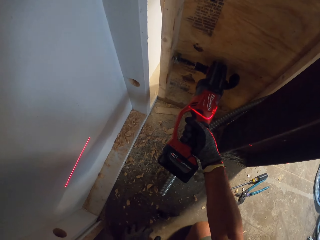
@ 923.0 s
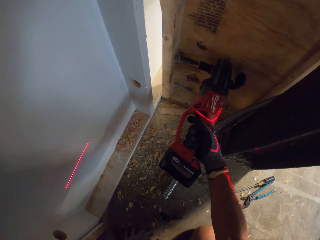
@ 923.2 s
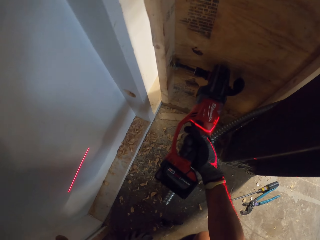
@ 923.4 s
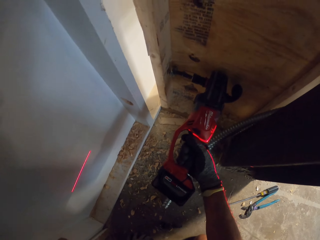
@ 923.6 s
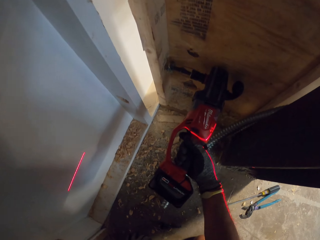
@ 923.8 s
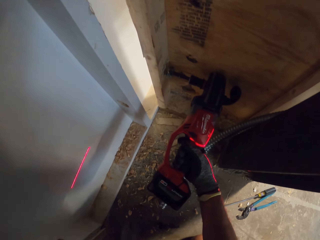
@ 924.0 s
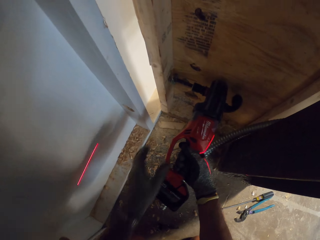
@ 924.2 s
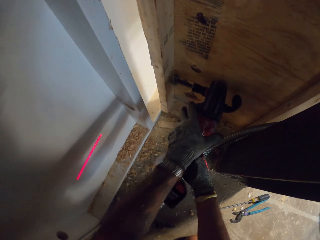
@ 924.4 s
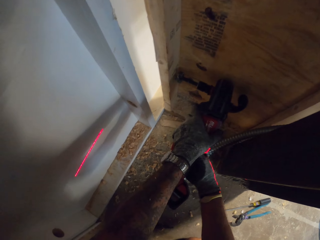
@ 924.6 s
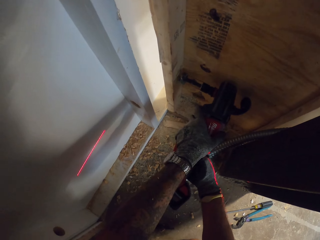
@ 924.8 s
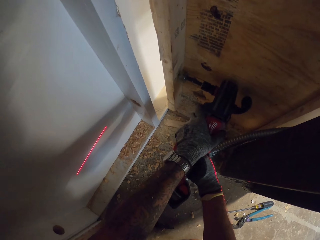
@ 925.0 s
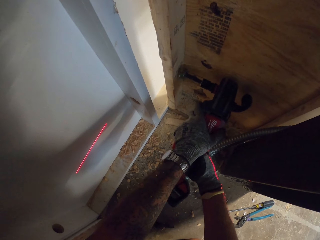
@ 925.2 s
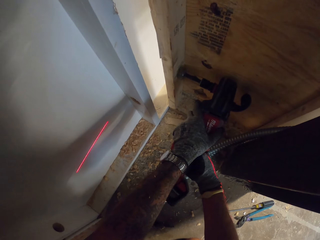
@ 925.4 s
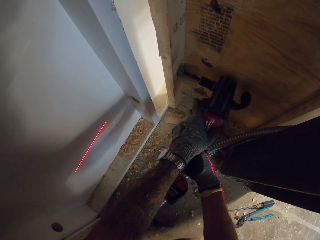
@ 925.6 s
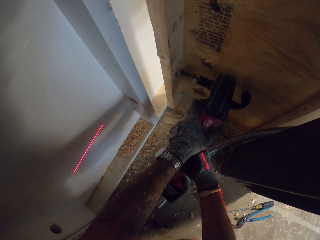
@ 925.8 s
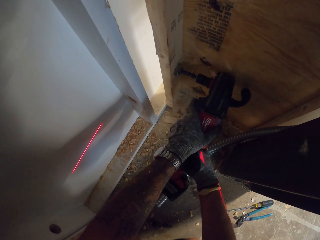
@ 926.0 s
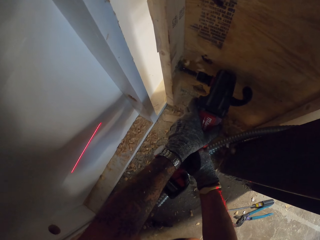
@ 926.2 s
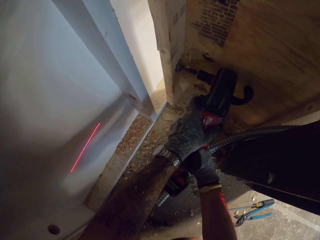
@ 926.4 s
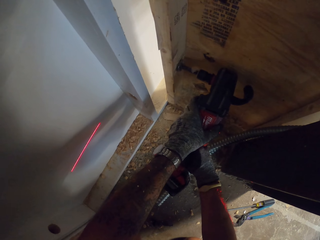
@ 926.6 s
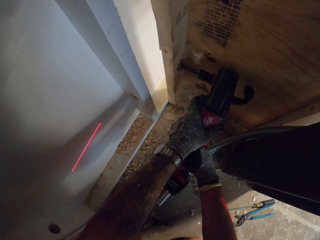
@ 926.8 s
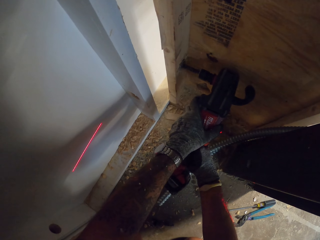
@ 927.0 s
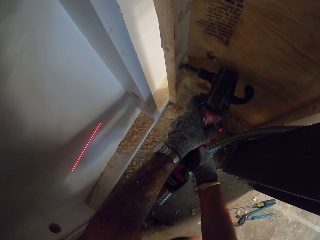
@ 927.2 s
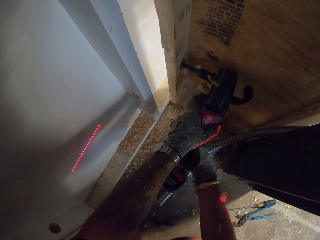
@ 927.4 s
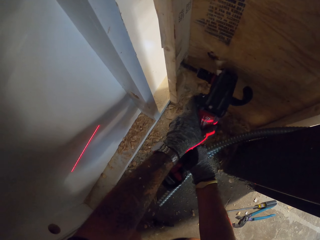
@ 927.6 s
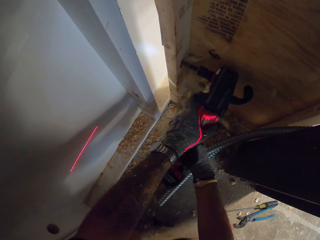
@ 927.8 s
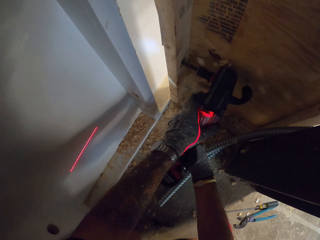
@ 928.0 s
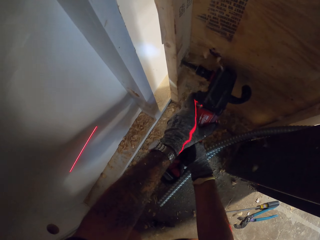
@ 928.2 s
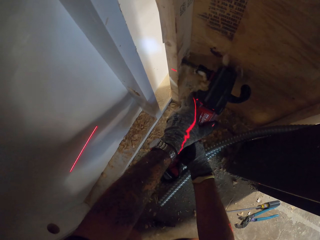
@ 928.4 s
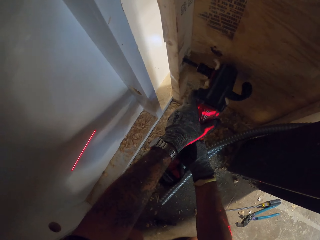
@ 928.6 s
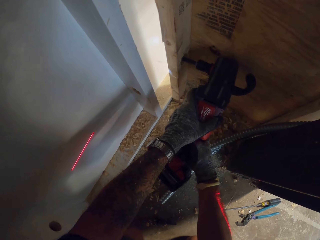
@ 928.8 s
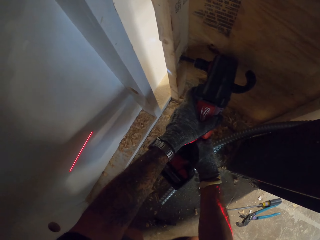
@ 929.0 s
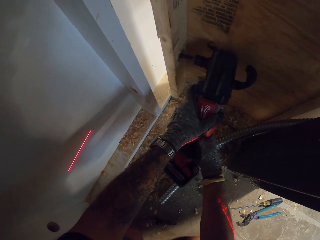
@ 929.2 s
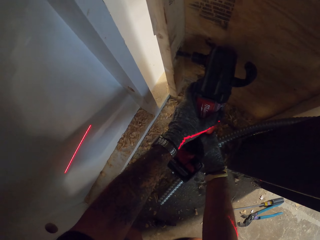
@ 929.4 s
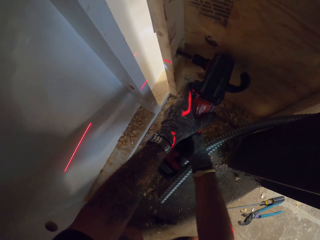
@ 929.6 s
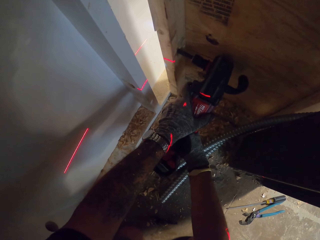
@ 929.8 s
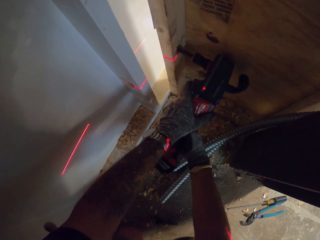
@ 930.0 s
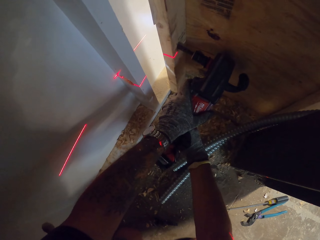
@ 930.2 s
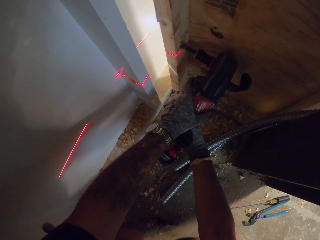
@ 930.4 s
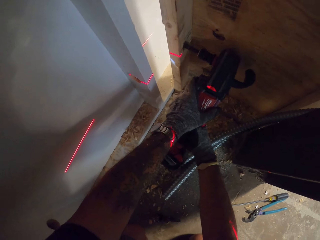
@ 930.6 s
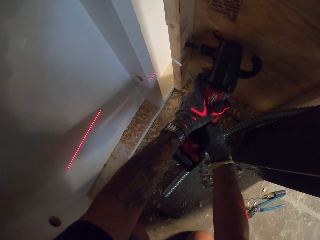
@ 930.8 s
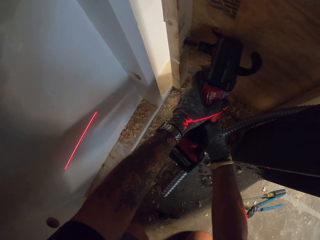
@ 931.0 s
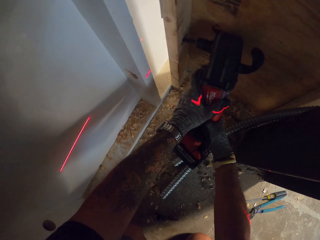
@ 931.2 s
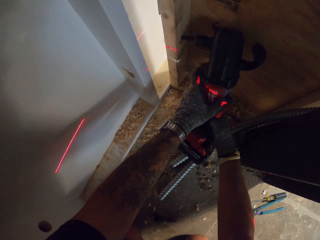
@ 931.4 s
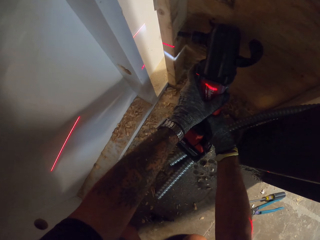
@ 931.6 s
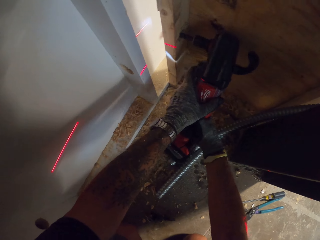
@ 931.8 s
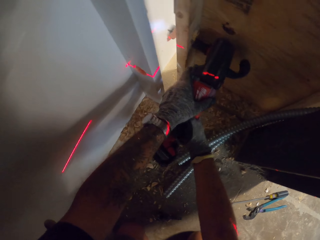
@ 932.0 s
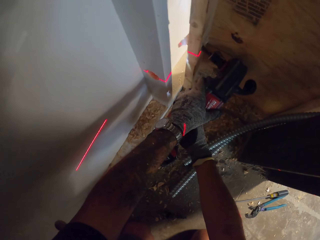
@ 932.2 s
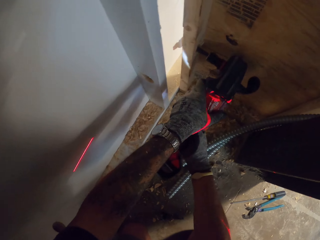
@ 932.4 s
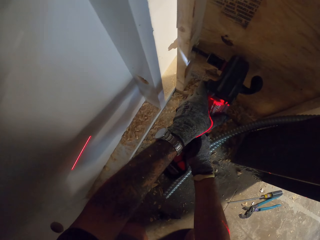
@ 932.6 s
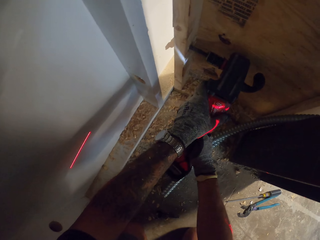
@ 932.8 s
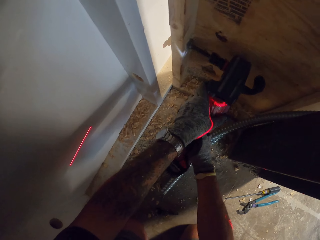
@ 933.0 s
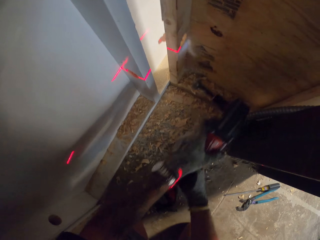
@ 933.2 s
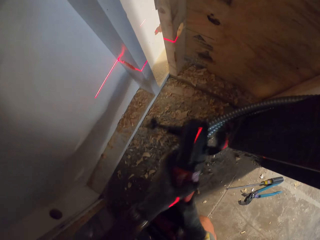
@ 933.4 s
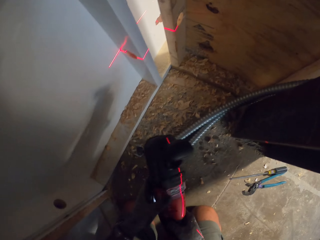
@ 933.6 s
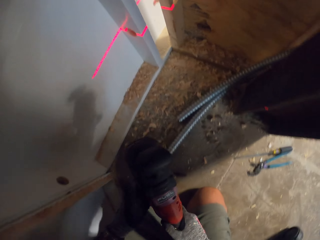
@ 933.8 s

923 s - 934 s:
The camera wearer drills the wall with the drill.

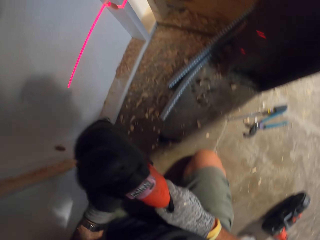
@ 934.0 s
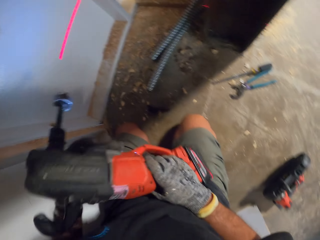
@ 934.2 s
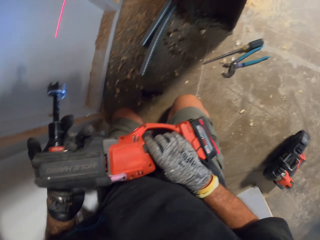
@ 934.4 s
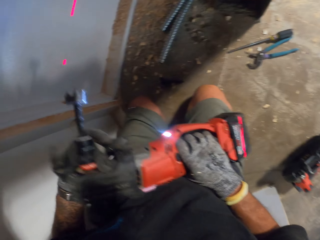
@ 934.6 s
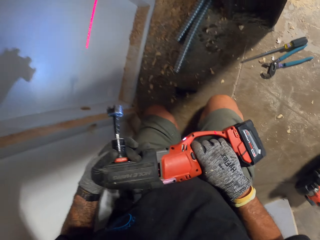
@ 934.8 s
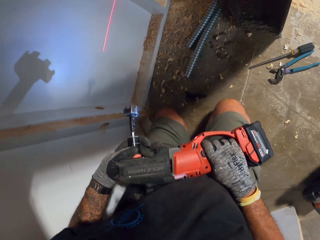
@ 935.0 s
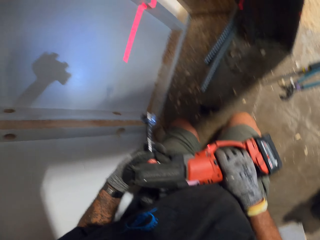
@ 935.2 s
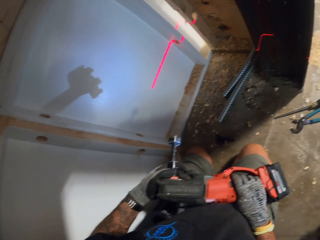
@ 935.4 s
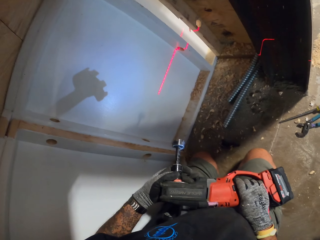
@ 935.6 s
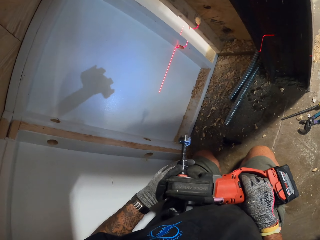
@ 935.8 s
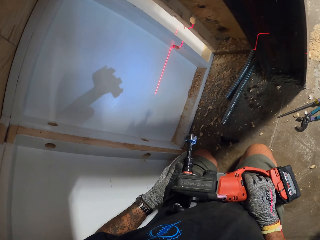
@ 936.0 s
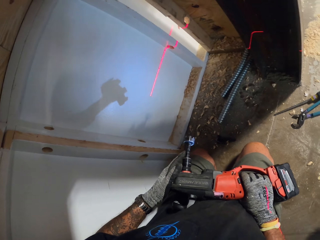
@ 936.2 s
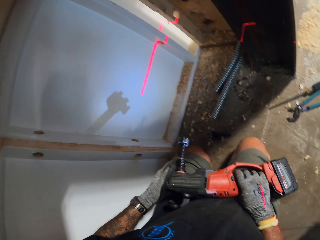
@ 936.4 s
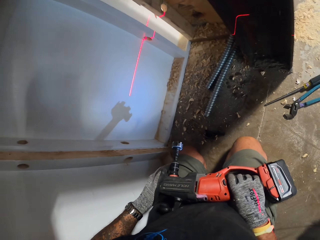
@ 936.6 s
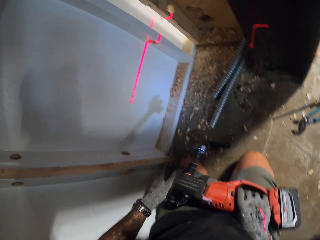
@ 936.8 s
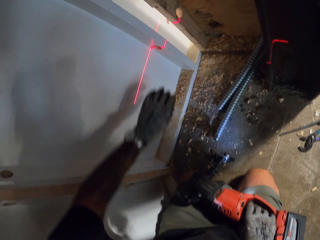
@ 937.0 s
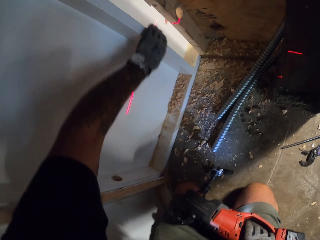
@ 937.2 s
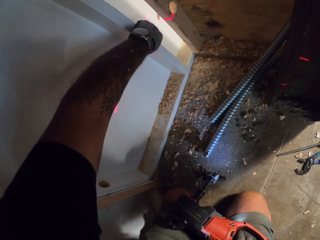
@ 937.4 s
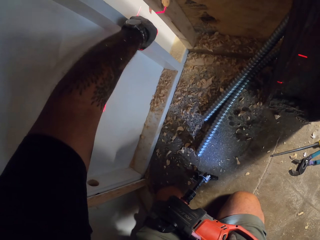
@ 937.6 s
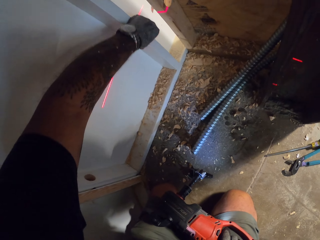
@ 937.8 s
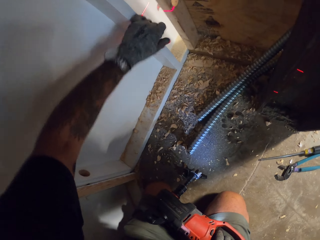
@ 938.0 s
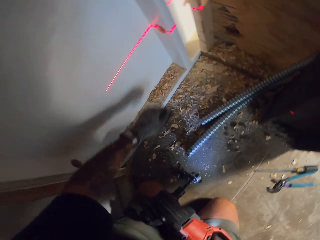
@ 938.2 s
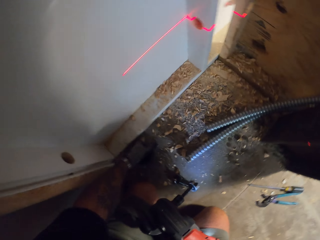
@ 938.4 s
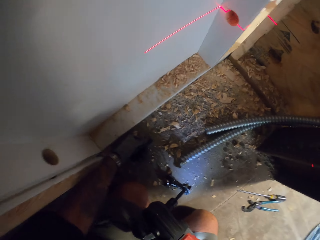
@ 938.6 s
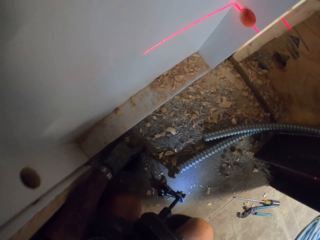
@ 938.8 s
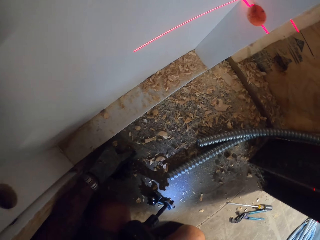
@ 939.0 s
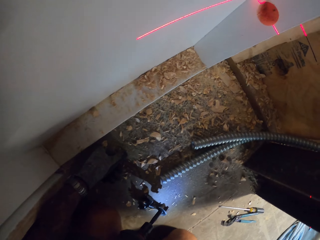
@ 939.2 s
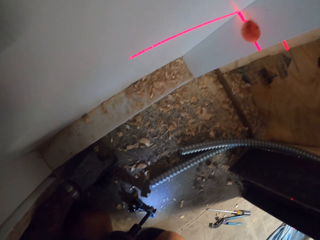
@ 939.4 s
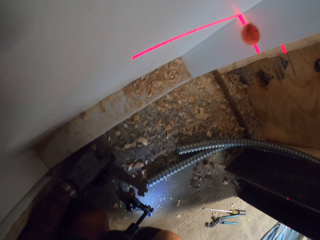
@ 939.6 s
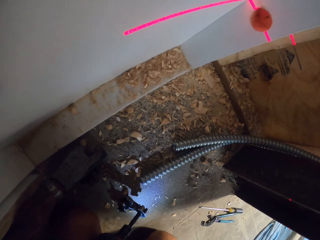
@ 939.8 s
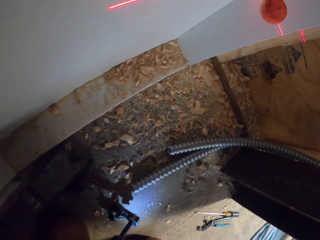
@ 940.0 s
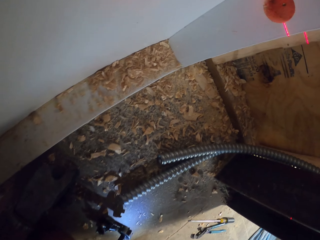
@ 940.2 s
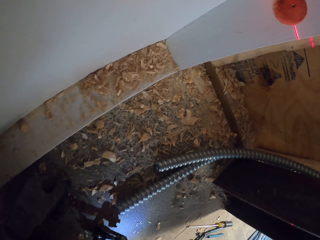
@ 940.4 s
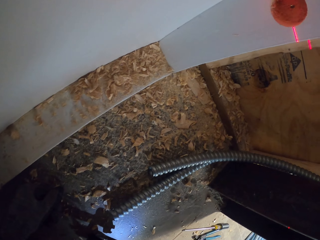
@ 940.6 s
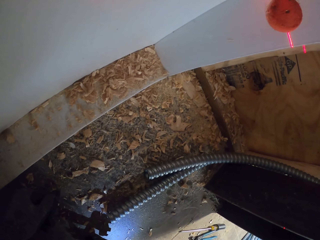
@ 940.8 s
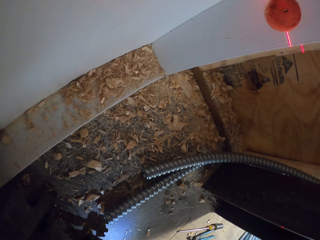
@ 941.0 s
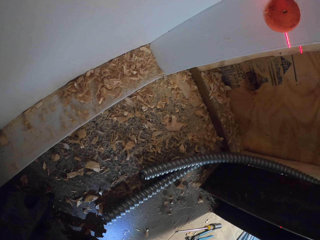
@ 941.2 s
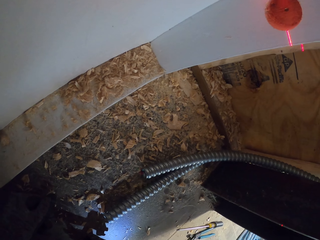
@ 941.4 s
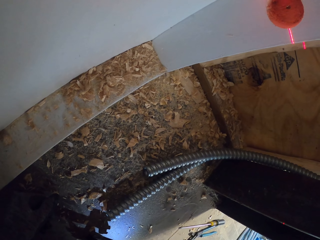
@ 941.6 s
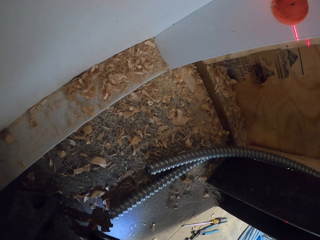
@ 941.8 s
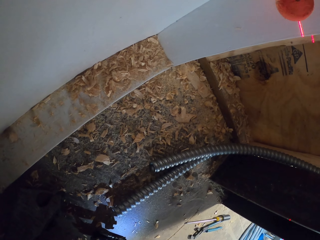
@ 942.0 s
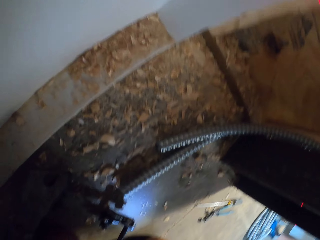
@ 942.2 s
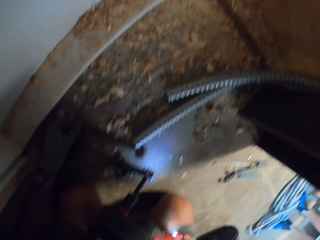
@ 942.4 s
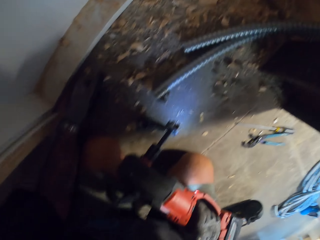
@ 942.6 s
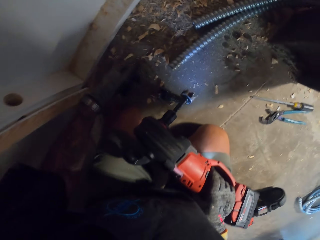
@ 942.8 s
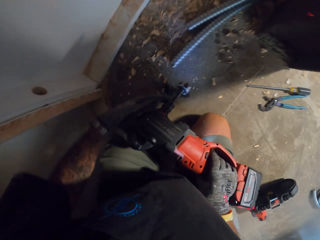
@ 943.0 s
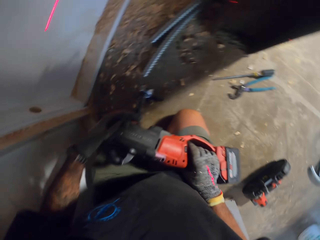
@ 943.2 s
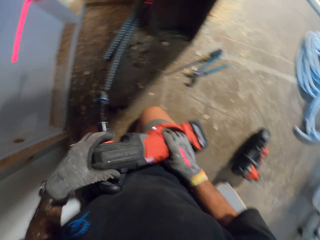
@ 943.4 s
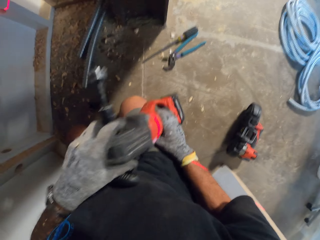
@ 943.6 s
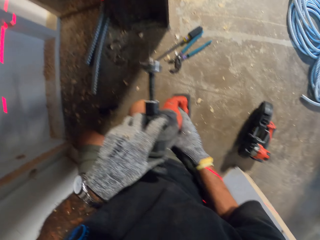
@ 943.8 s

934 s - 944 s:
The camera wearer looks at the electric clichet. They touch the wall. They remove something on the piece of wood. They look at the wall.
